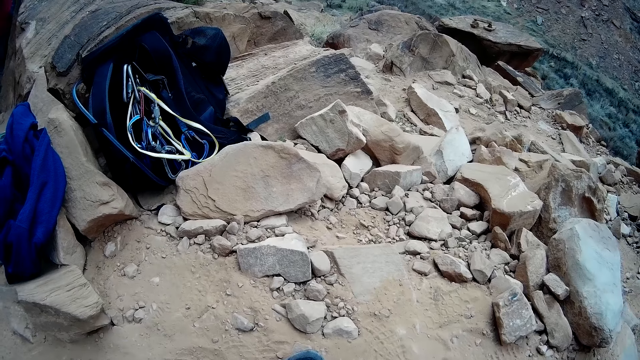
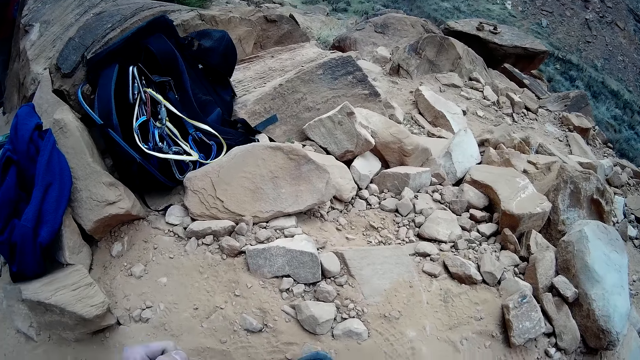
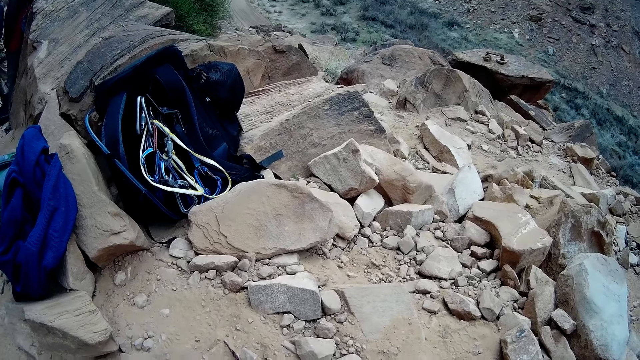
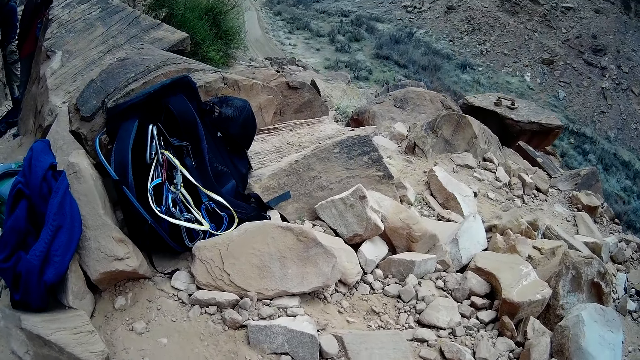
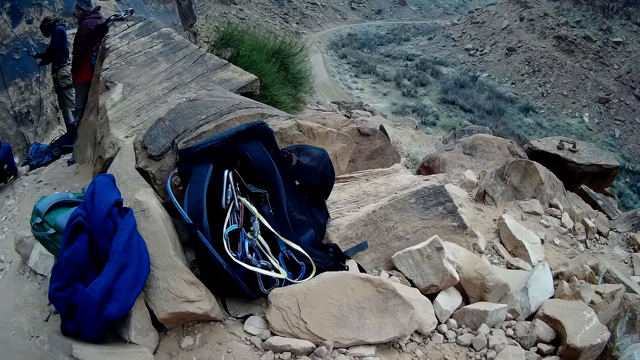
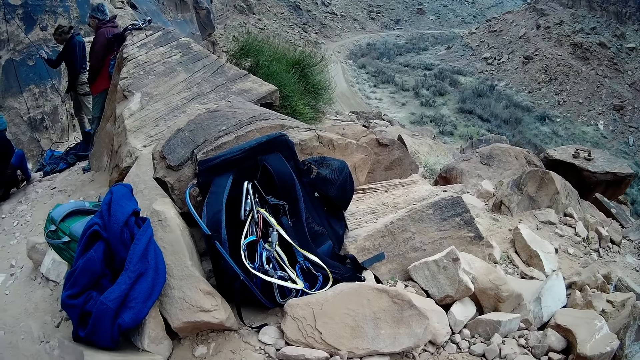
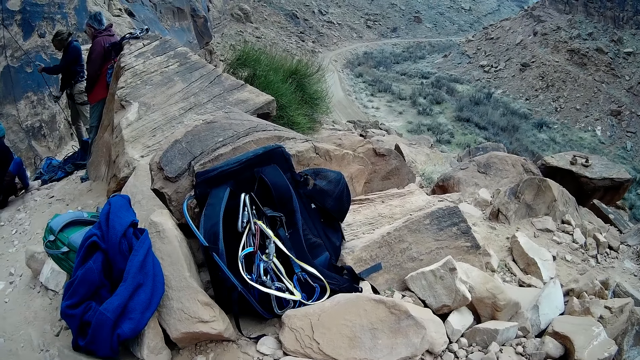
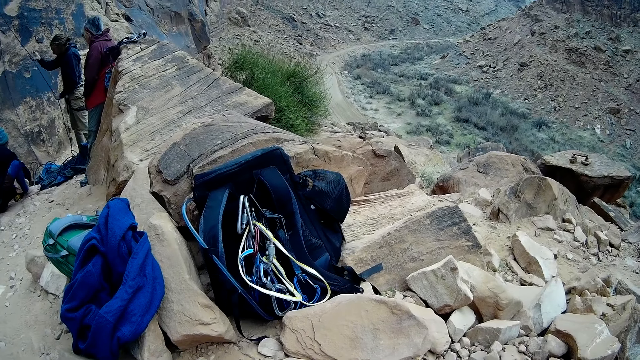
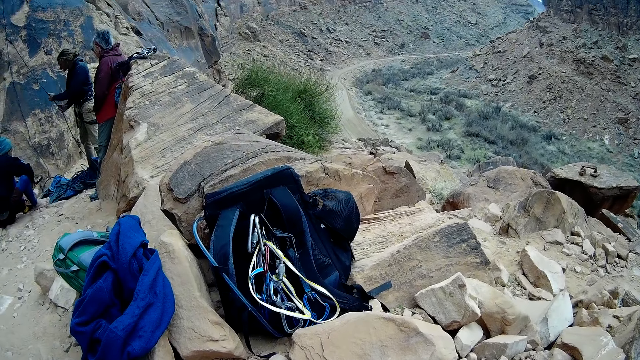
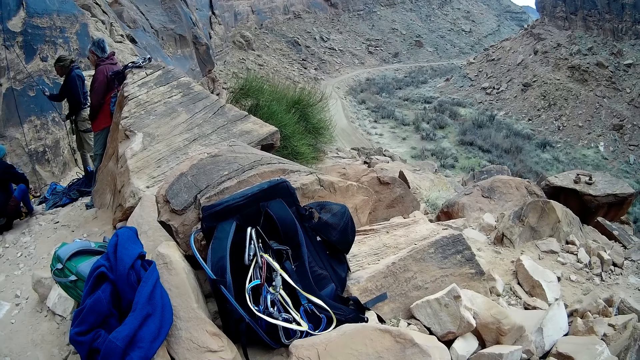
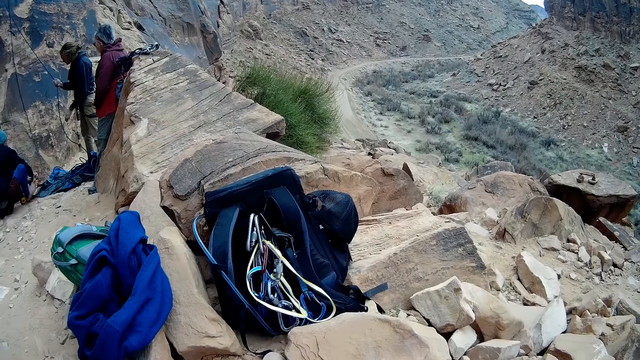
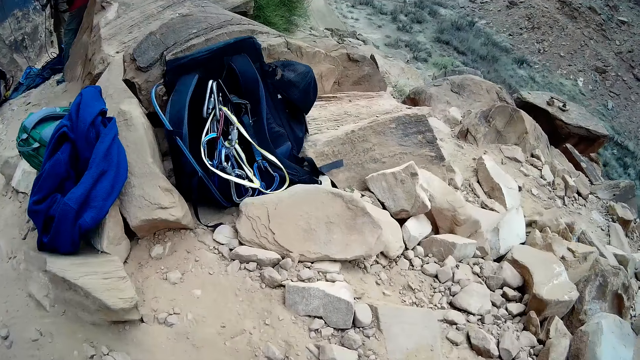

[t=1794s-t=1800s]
The man draws the climbing rope from the mountain with both hands.
